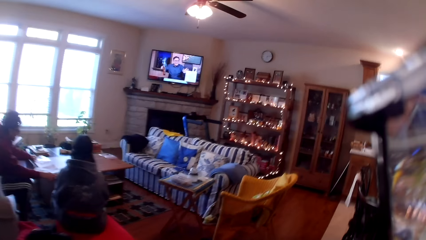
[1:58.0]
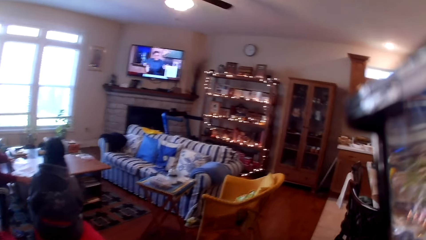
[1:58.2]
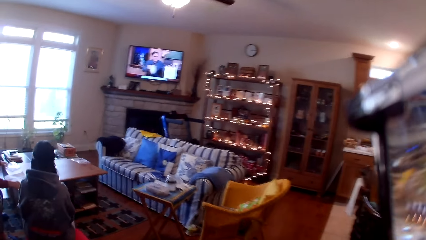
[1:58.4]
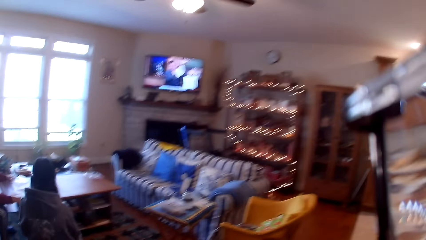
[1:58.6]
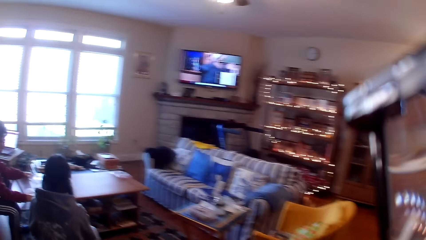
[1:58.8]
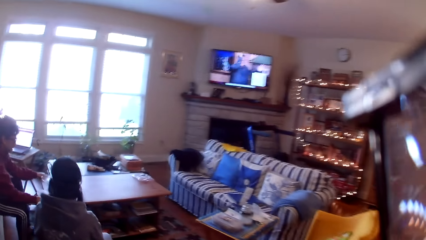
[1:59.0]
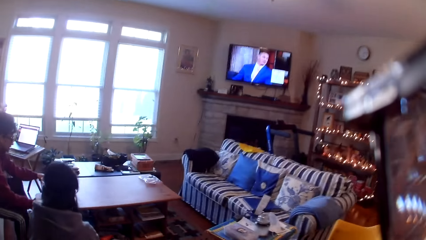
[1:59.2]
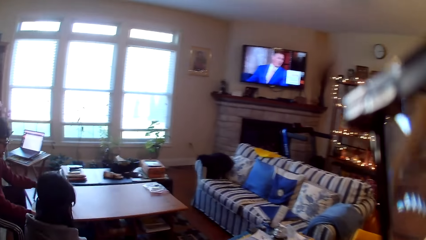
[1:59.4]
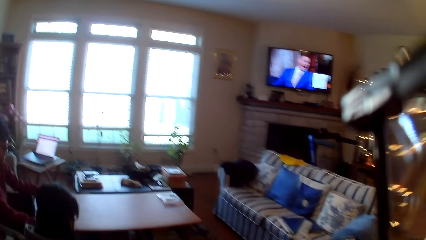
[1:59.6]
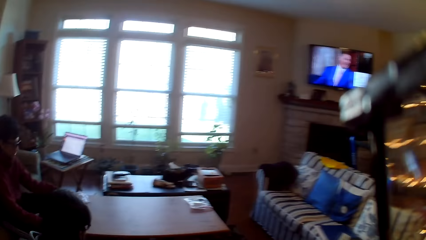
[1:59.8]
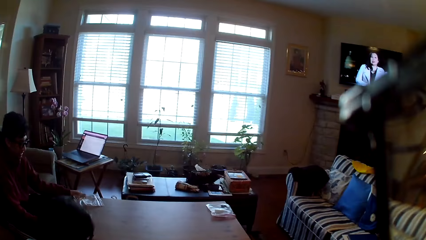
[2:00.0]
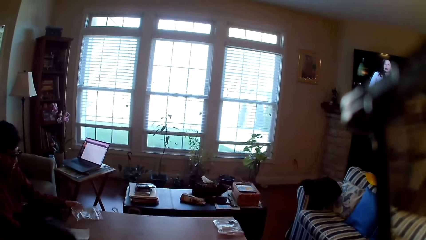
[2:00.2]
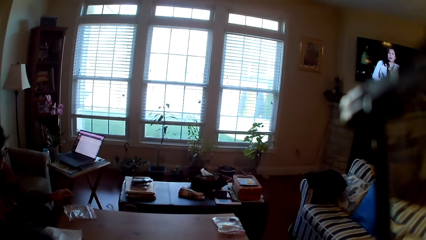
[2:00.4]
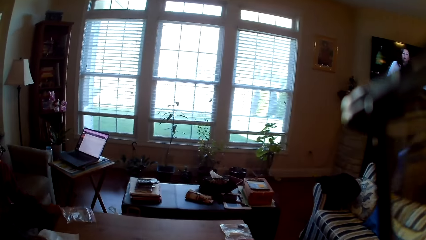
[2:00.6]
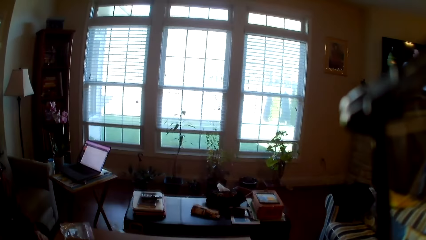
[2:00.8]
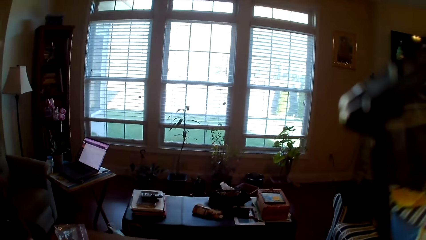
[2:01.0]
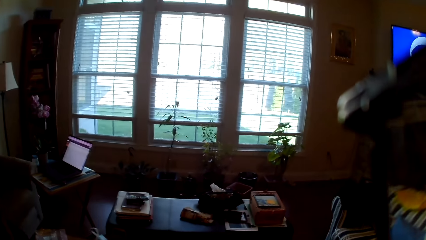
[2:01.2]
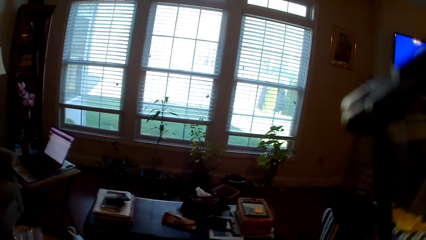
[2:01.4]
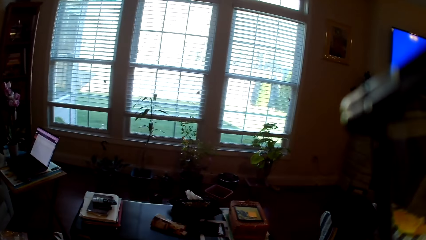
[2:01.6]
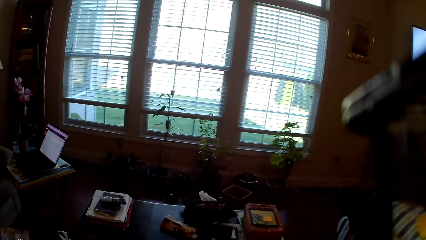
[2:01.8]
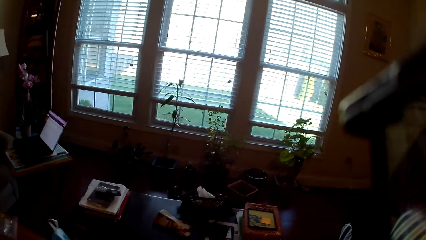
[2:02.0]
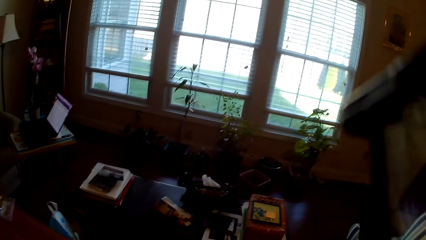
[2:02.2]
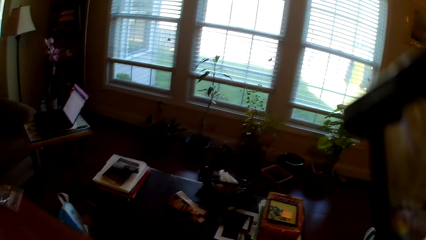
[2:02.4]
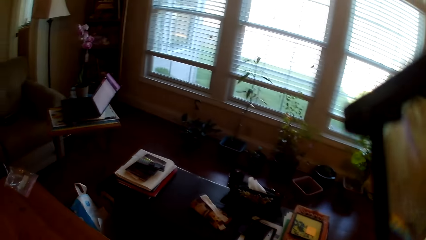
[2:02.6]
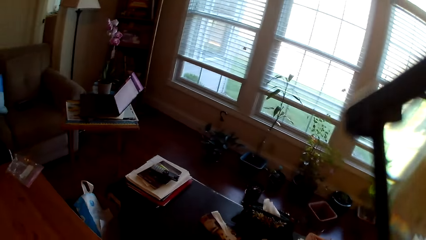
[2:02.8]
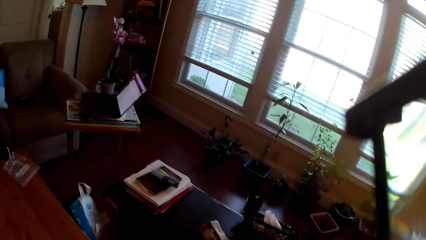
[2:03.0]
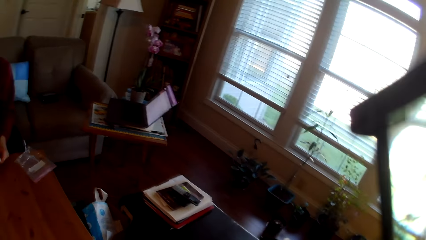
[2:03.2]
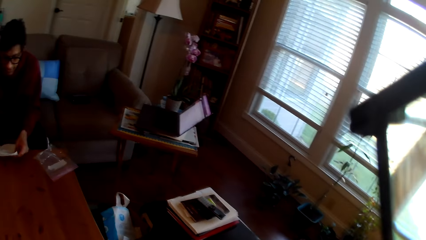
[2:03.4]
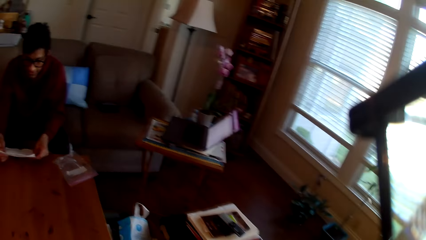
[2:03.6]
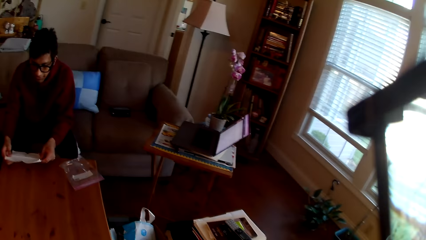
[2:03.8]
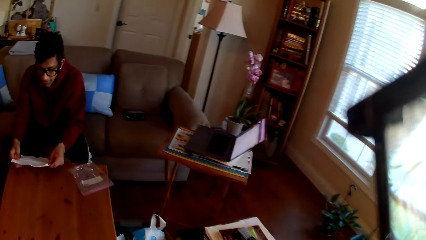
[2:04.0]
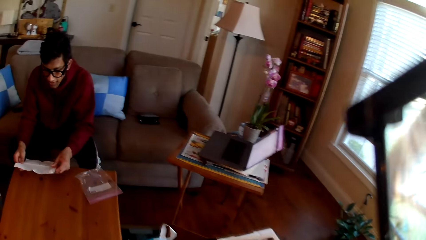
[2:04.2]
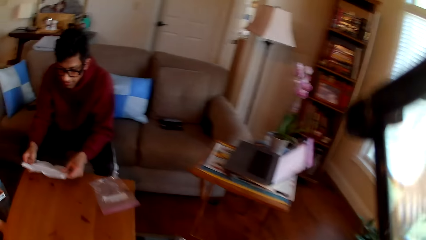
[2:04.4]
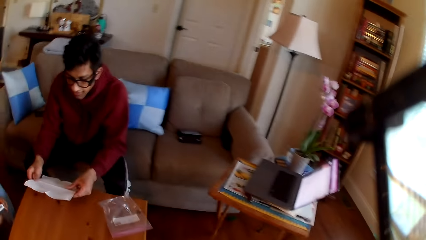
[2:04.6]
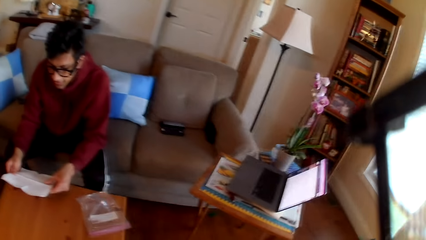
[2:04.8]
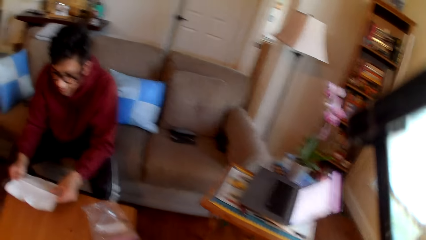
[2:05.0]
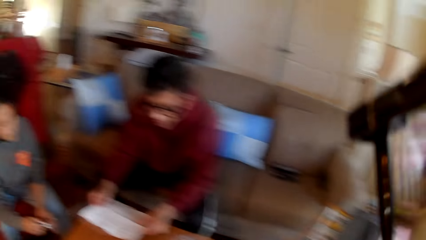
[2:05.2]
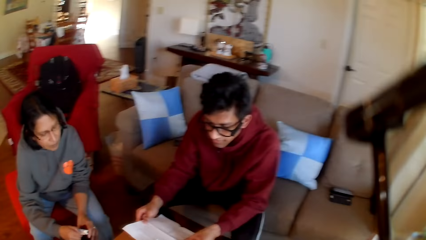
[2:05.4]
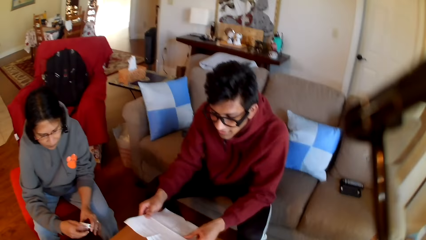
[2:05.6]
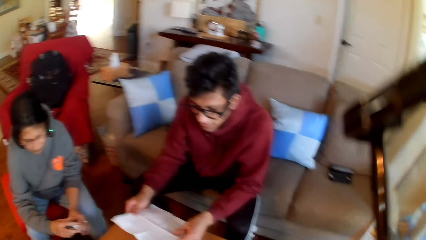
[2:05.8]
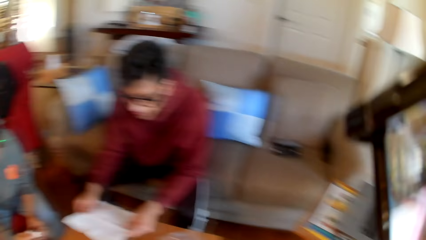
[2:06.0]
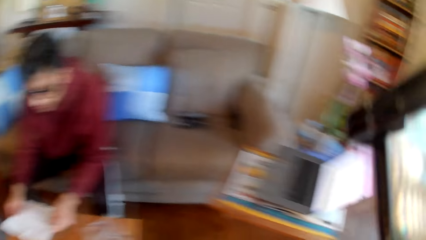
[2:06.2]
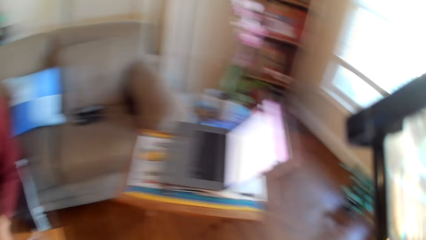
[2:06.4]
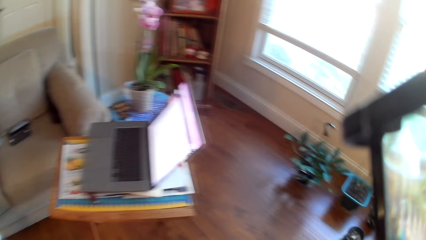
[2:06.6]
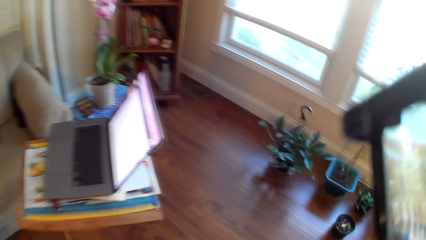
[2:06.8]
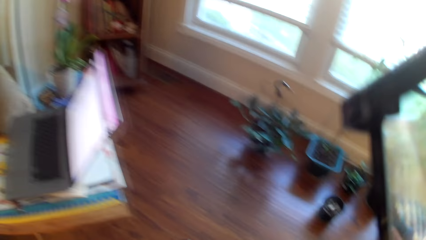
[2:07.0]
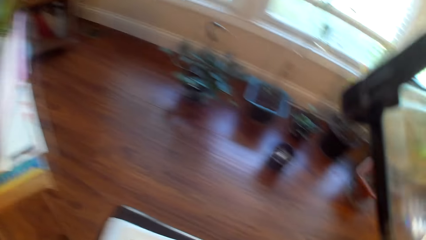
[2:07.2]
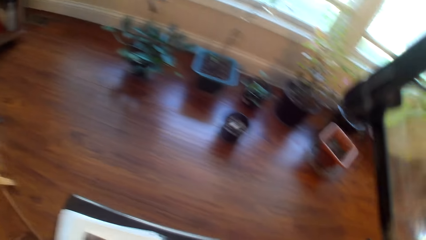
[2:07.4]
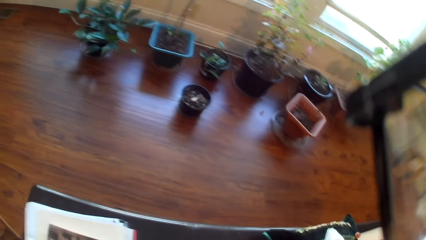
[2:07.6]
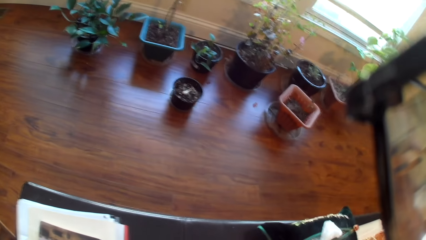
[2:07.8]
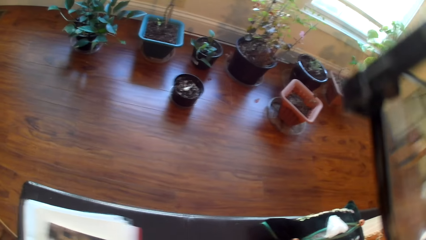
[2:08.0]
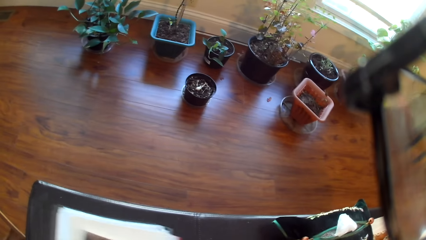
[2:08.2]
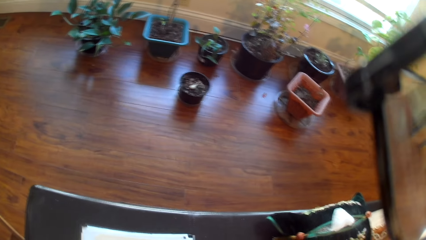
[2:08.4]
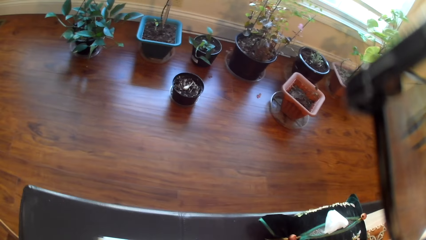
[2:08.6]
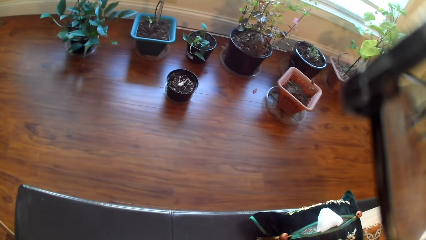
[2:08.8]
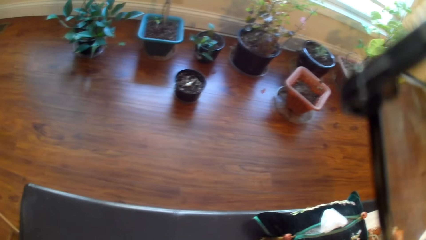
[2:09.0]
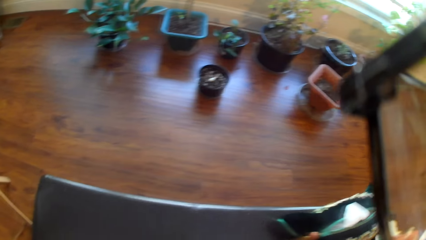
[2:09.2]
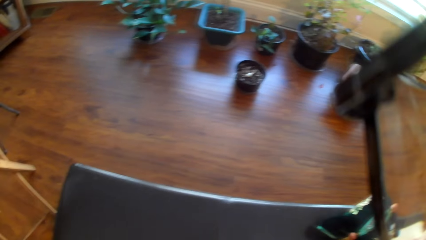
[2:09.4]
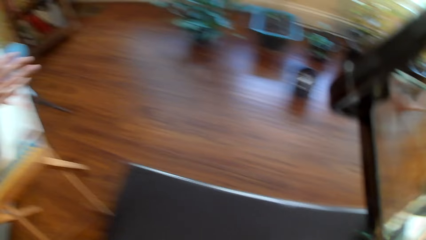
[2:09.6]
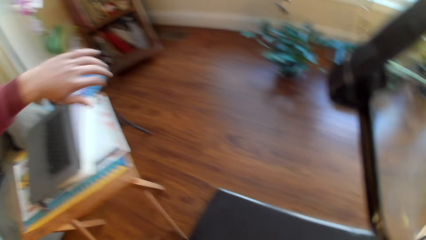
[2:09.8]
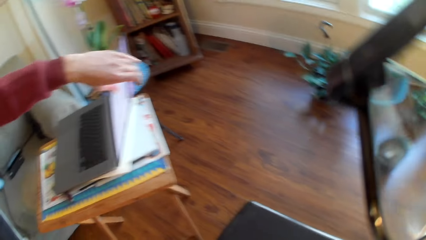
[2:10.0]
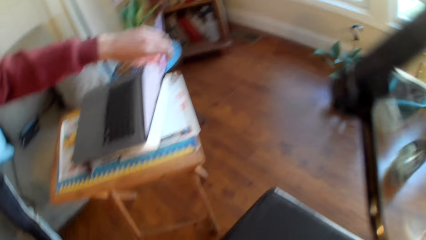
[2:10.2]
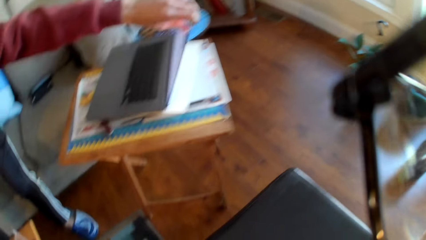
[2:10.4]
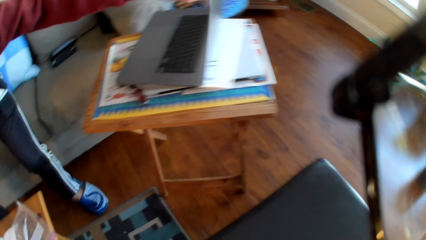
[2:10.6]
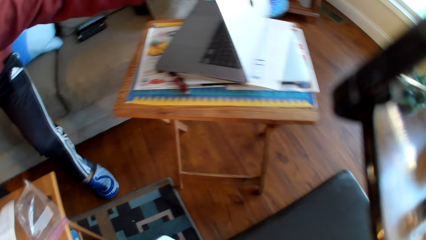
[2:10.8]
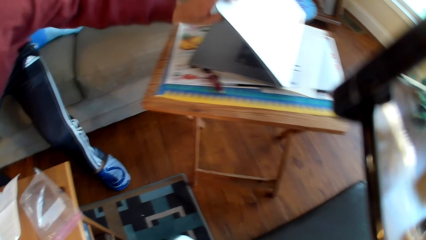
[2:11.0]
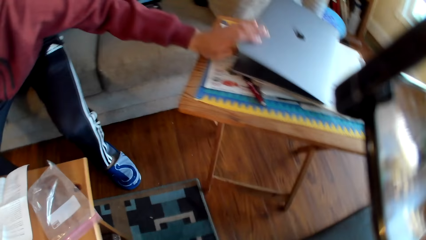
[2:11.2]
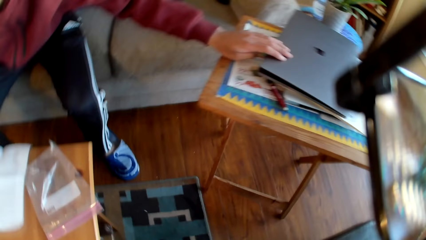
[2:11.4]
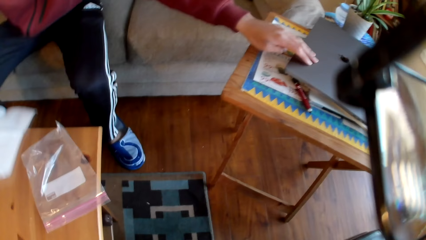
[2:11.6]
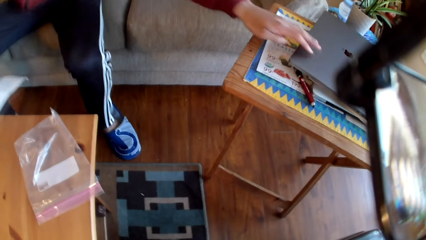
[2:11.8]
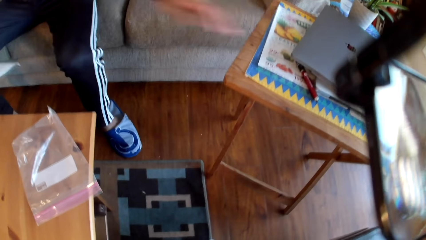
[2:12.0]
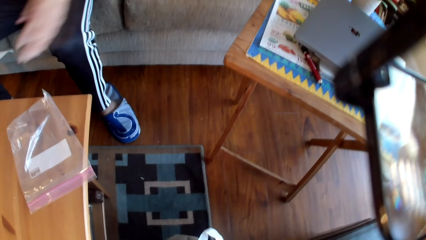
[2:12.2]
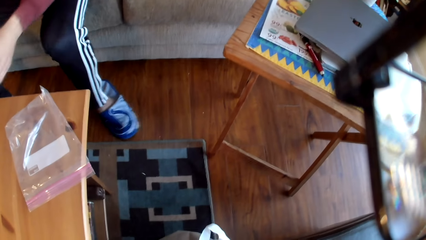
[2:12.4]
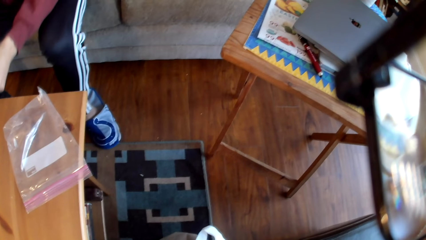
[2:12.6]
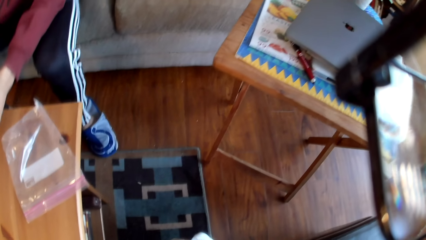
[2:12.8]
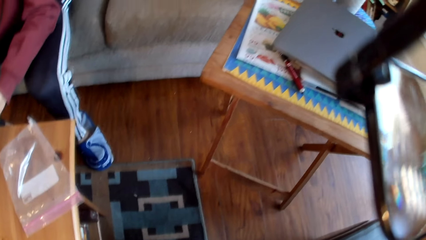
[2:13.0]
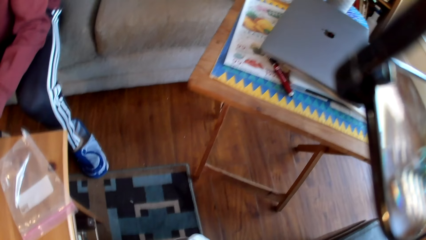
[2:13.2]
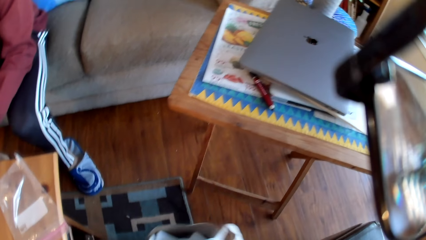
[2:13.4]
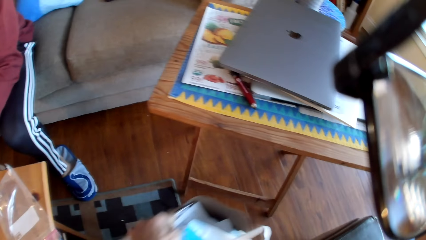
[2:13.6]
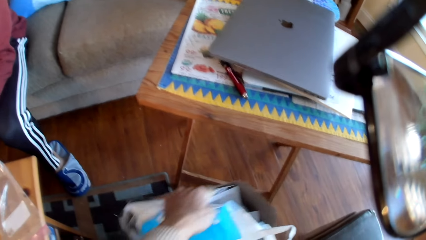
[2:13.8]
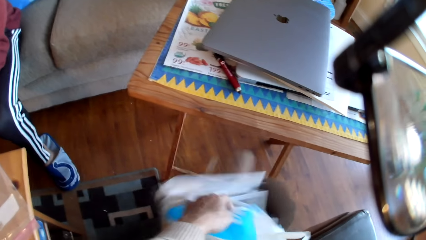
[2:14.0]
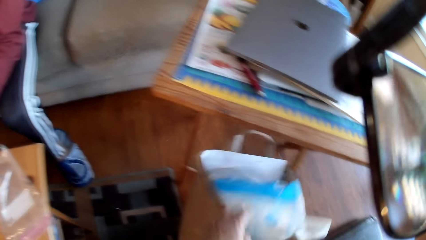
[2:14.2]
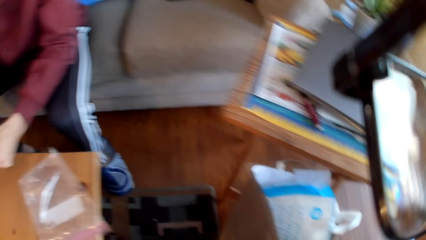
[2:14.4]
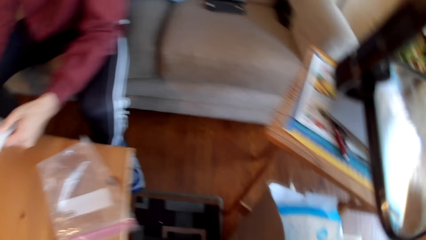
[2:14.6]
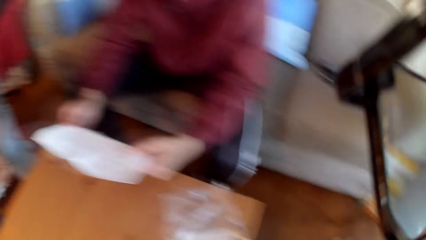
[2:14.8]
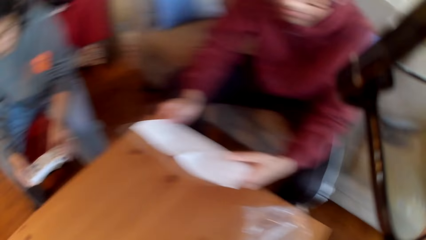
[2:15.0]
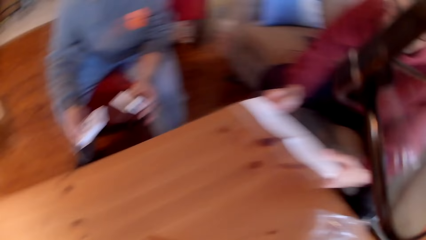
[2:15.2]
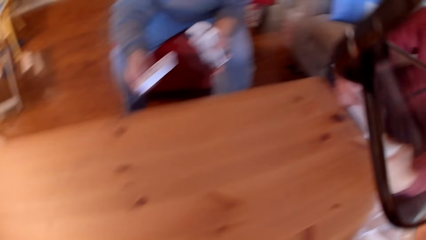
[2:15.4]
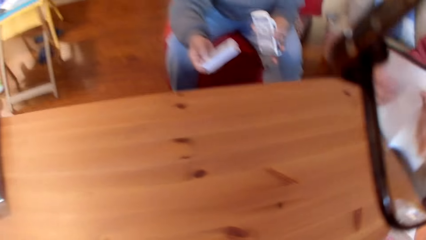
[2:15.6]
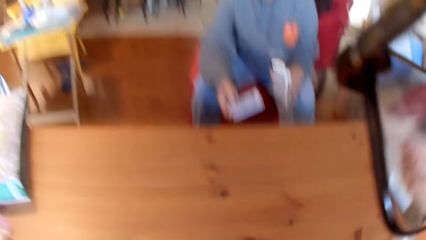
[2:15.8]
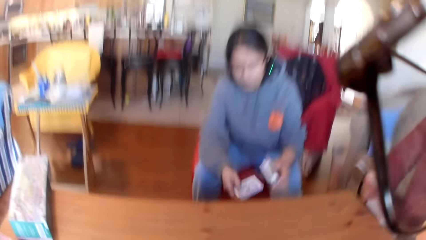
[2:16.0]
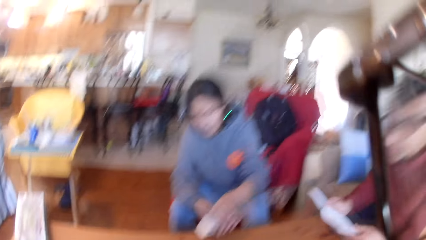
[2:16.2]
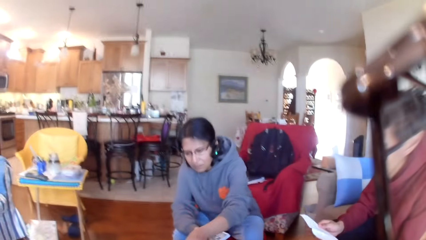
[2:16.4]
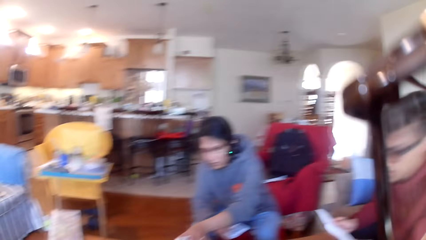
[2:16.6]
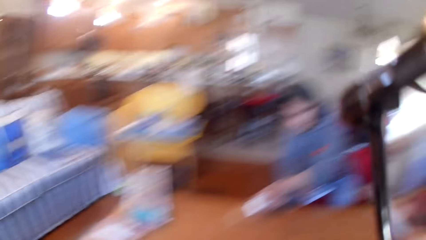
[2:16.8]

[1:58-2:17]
The camera wearer looks around the house. A man holds a paper. The camera wearer picks up the papers from the table. They look around the house. The man closes a laptop. The camera wearer moves the basket under the table. The man places down a paper package. The camera wearer looks around the house.
